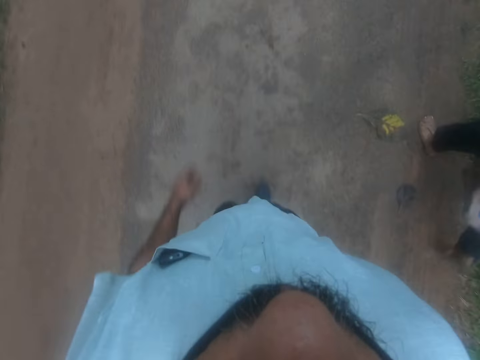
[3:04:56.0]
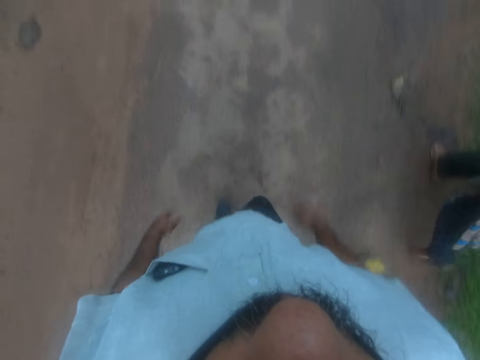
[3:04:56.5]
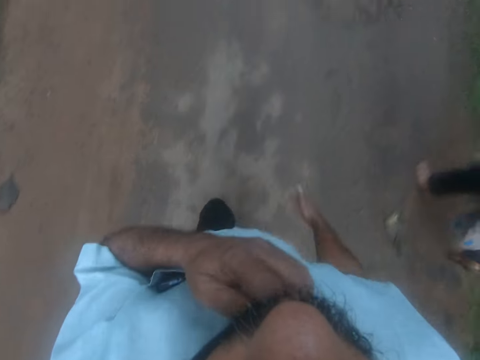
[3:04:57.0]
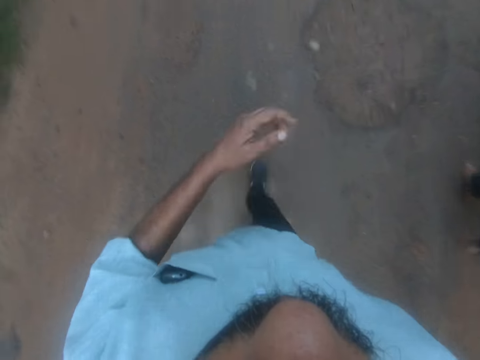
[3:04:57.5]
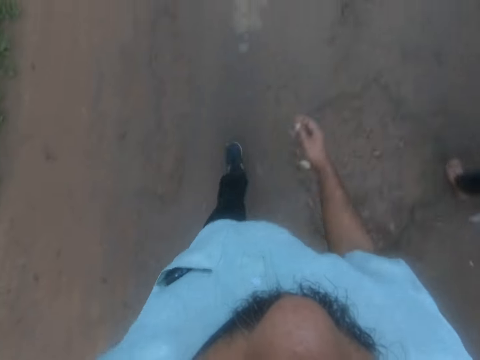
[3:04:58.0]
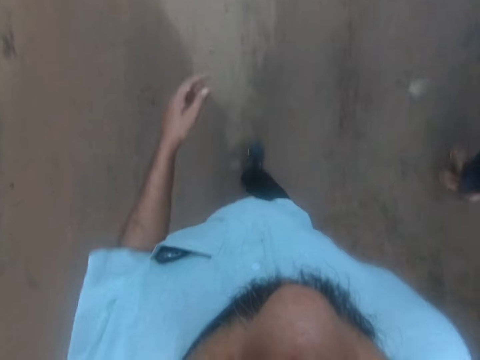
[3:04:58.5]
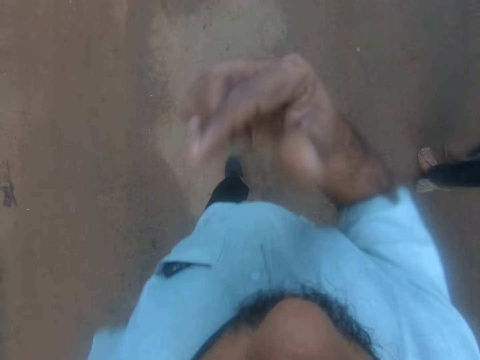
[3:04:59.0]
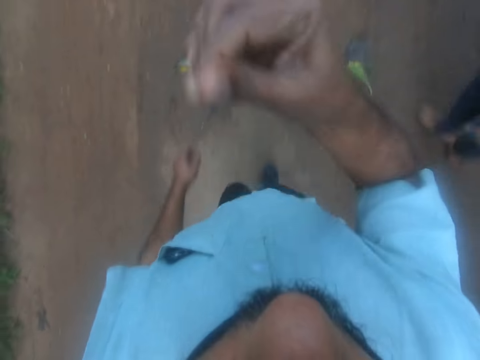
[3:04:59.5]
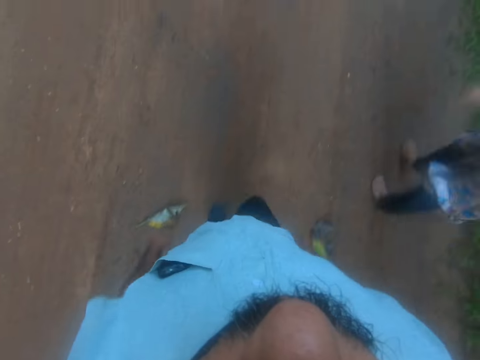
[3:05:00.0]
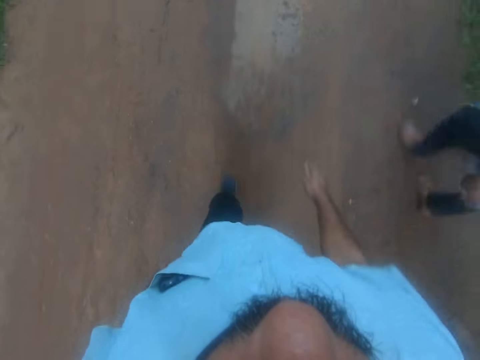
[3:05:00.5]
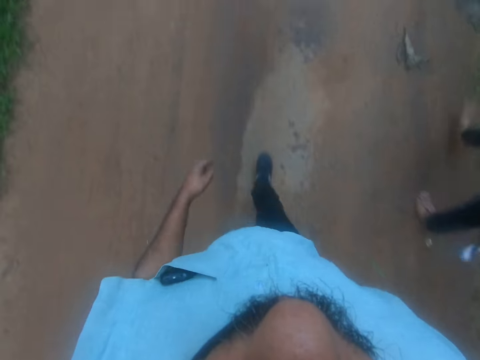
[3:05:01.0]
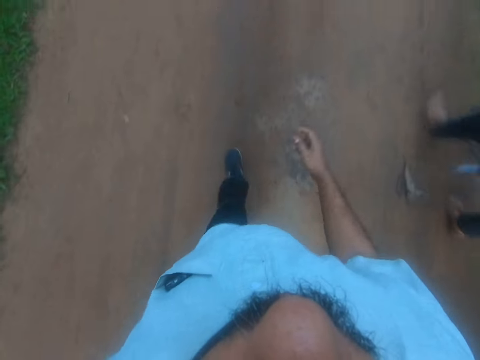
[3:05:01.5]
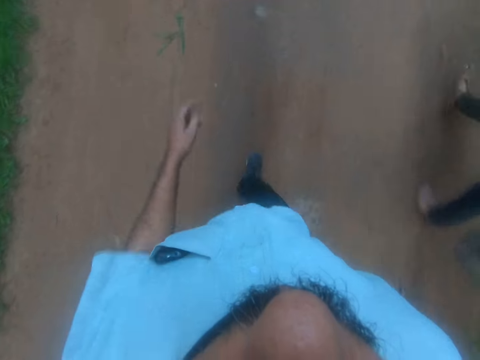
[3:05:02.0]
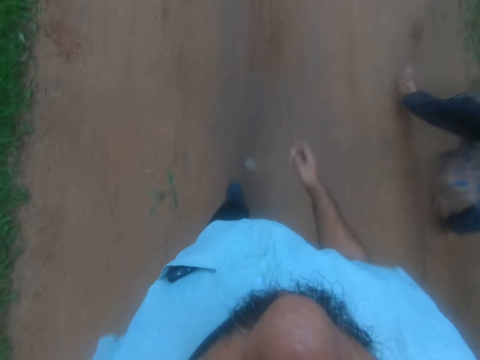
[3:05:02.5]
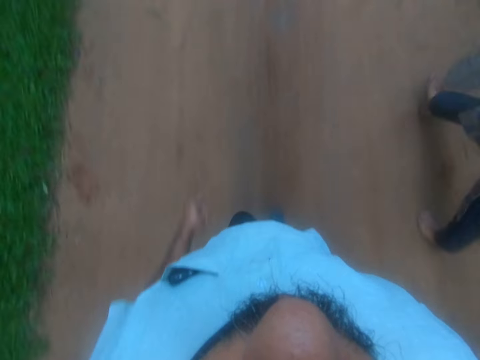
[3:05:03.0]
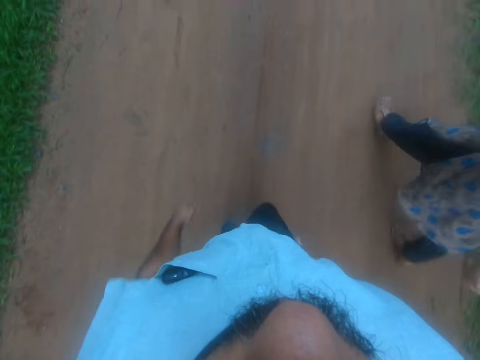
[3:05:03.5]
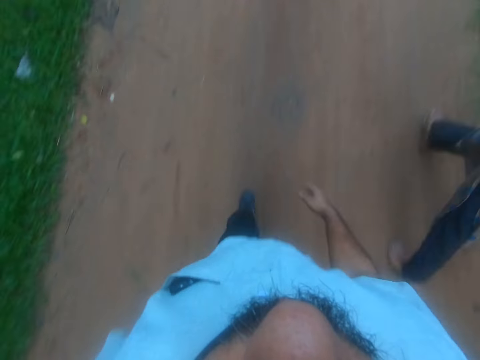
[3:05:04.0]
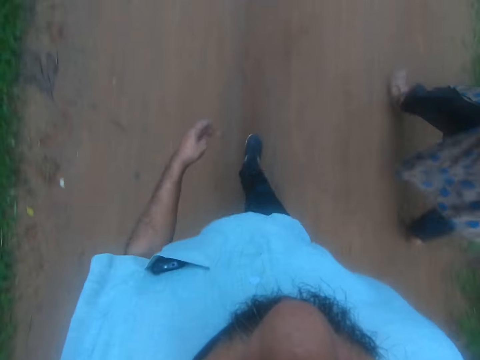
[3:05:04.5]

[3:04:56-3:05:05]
The camera wearer touches his beard with his left hand. He walks on the road with a person. He wipes his nose with his fingers. He touches his nose with his right hand. He walks on the road with the person.

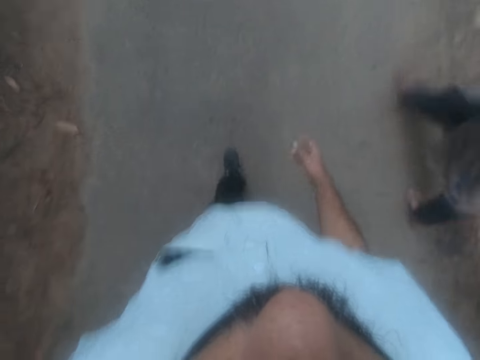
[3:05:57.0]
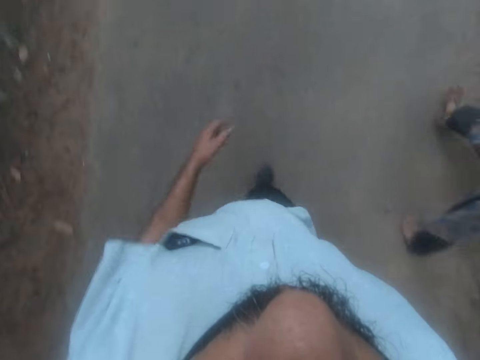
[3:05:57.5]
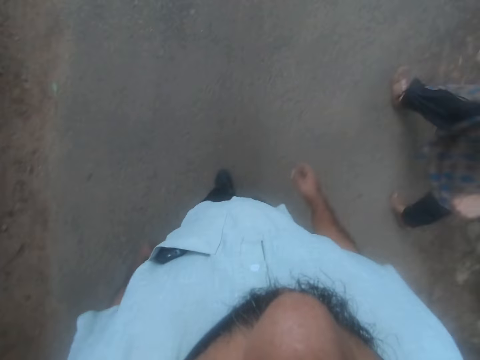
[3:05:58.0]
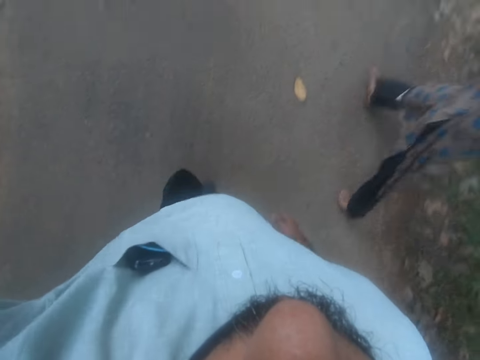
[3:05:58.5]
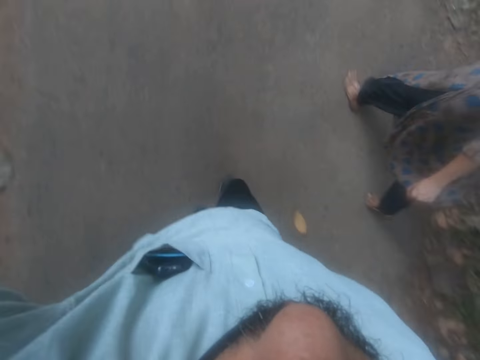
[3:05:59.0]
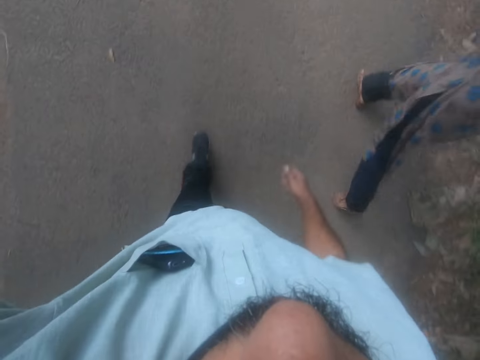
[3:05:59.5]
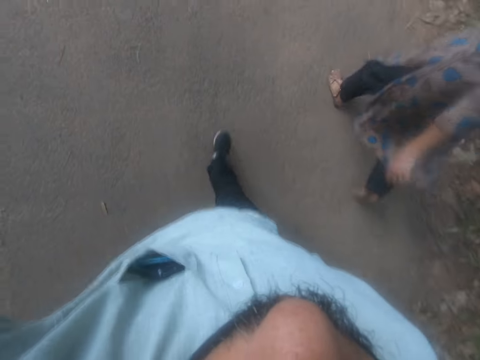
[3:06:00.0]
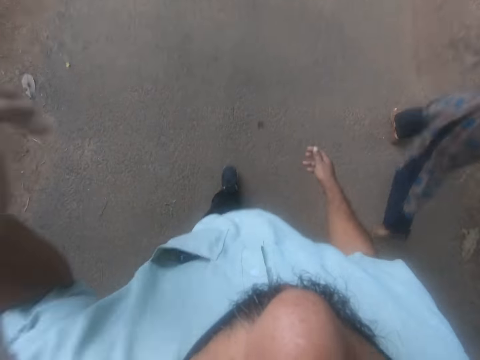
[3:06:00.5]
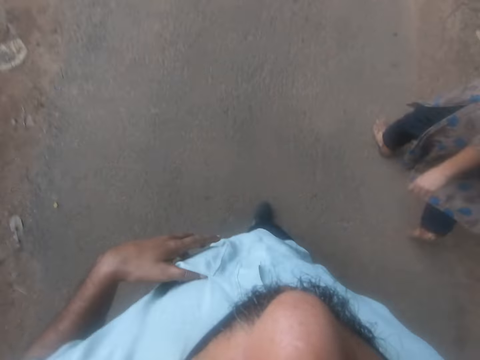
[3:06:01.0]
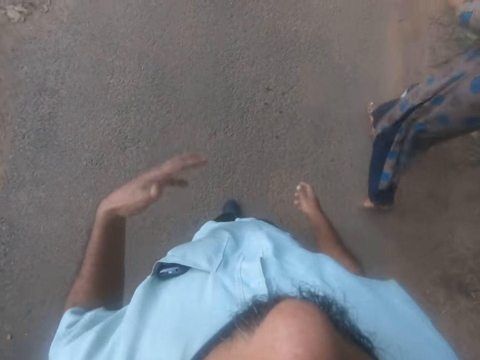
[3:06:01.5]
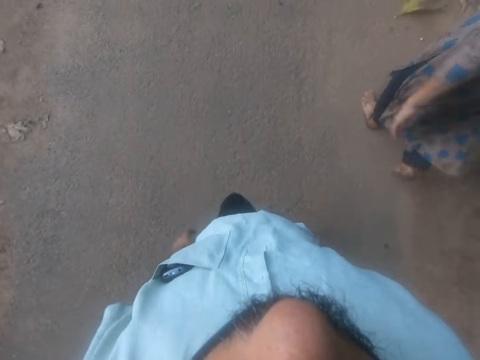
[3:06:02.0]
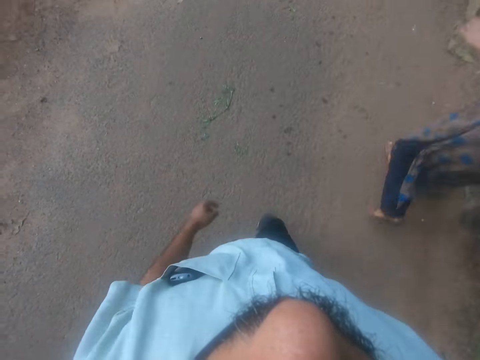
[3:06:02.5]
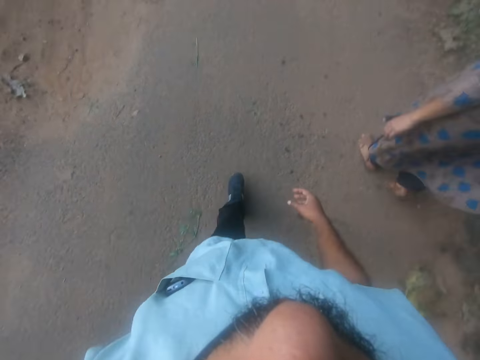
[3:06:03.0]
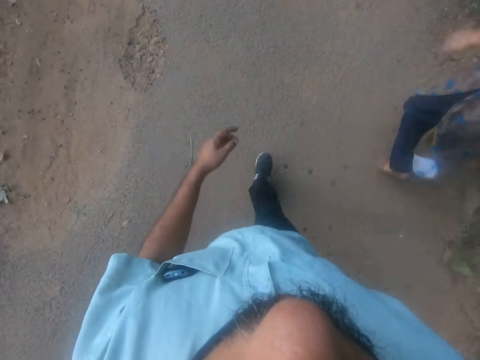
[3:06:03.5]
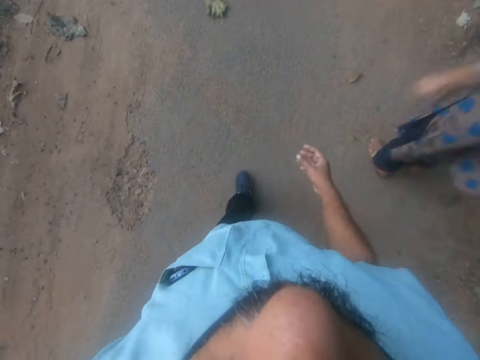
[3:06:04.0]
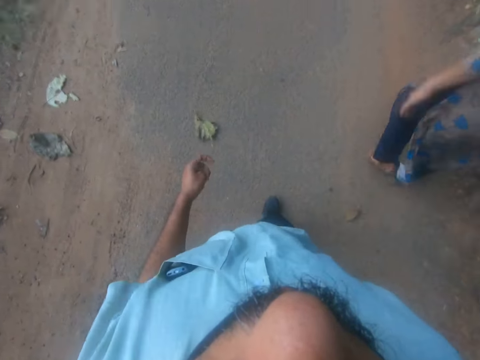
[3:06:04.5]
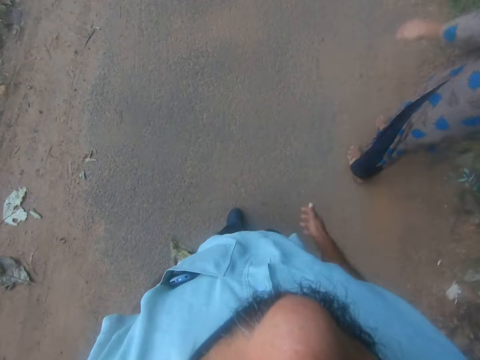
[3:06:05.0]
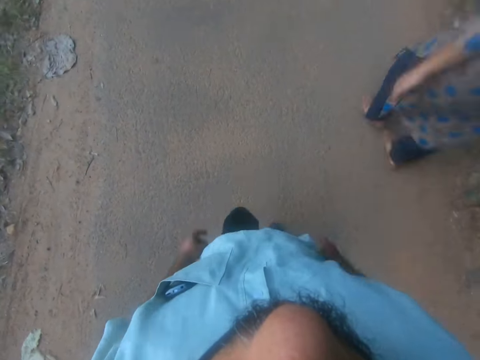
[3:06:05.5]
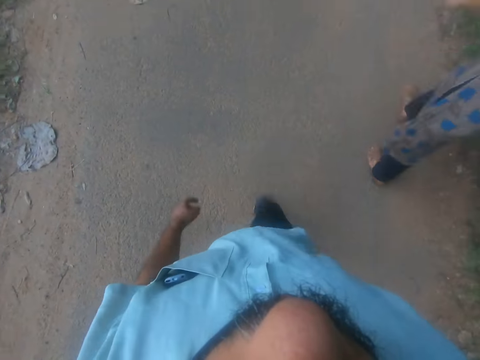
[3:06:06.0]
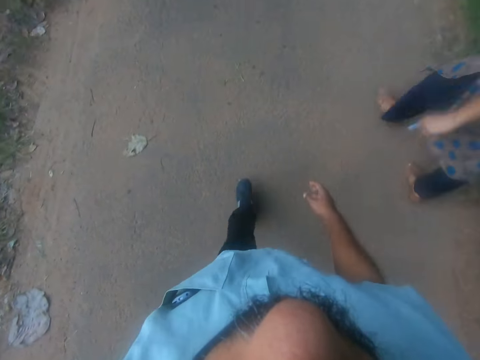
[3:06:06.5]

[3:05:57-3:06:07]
The camera wearer moves his left hand upwards. He sets up the camera. He walks on the road with a person. He holds the phone with his left hand inside the shirt pocket. He walks on the road with the person.

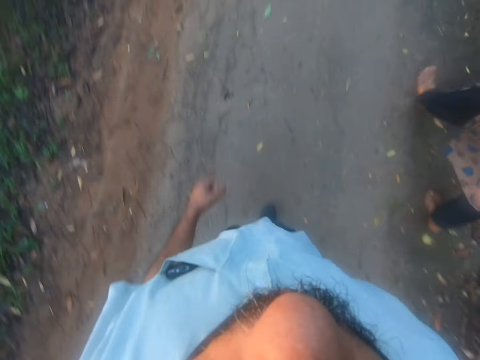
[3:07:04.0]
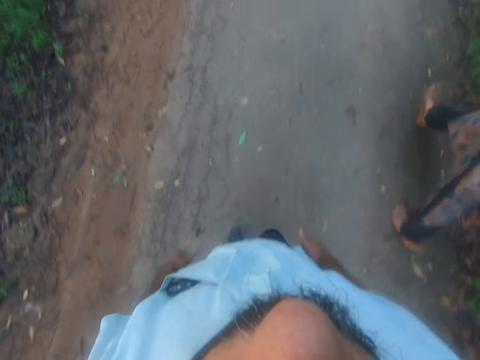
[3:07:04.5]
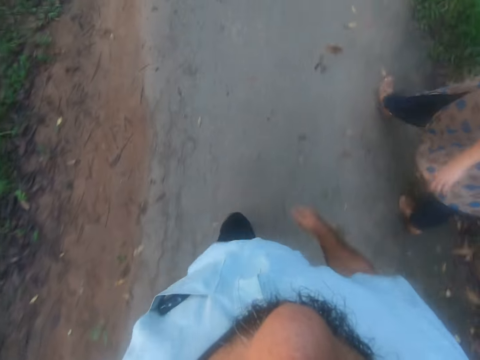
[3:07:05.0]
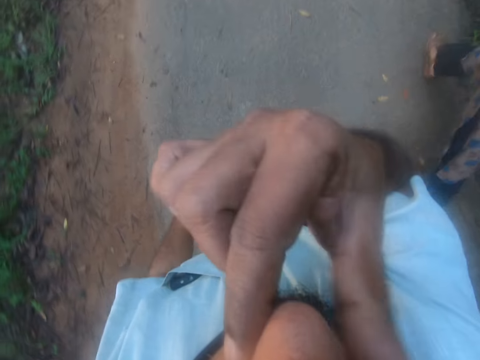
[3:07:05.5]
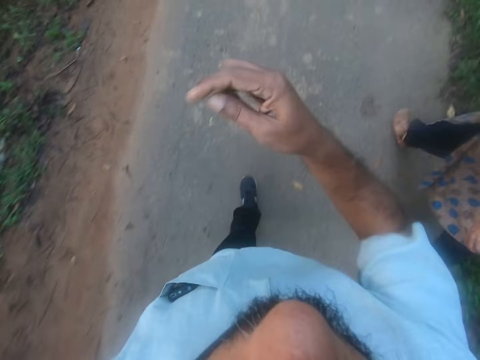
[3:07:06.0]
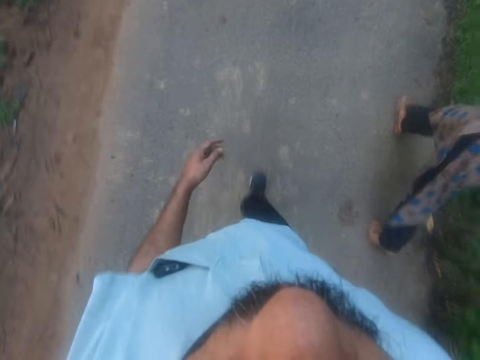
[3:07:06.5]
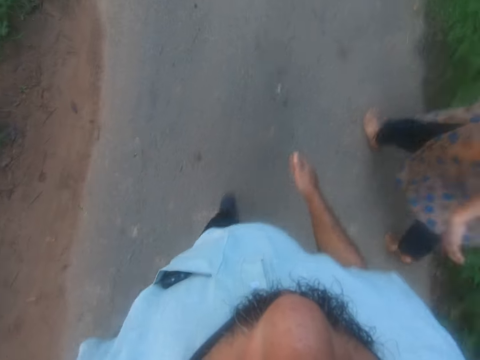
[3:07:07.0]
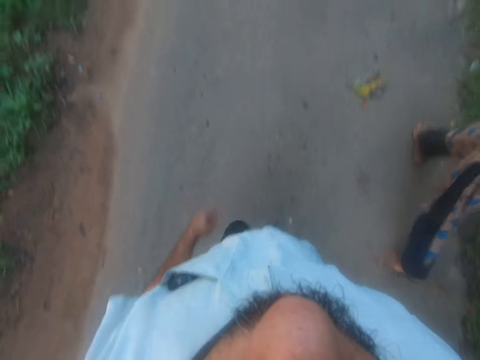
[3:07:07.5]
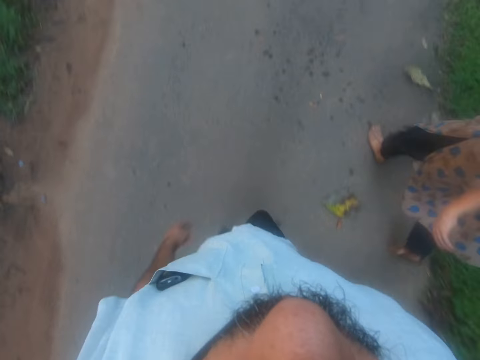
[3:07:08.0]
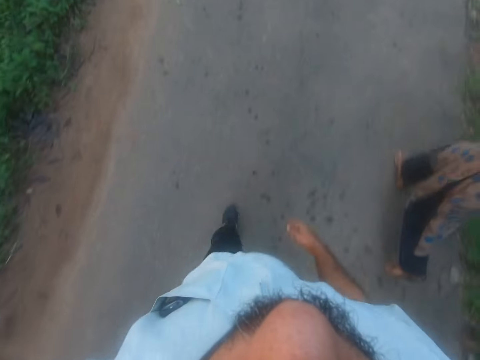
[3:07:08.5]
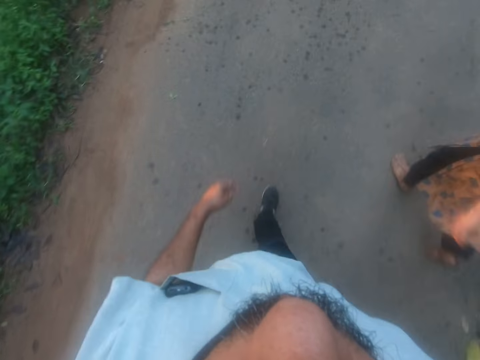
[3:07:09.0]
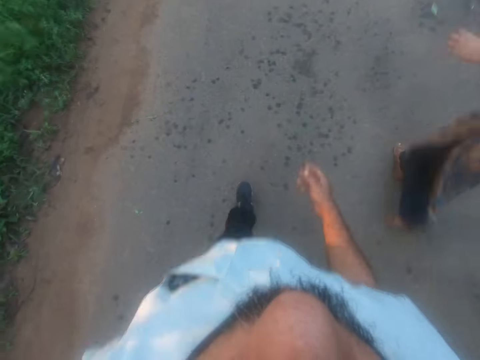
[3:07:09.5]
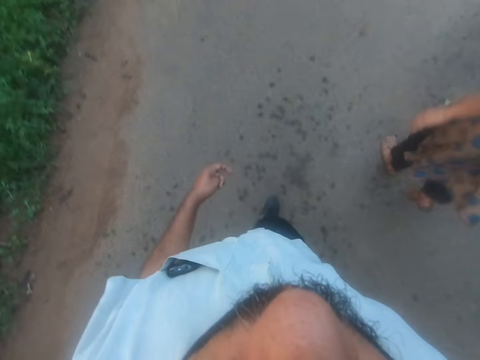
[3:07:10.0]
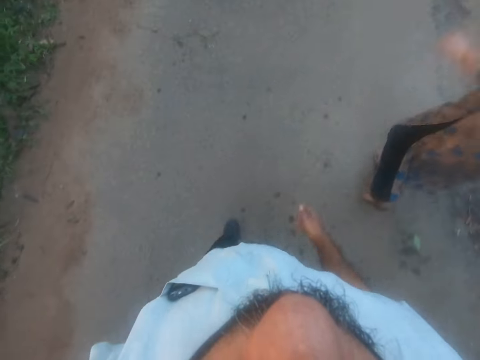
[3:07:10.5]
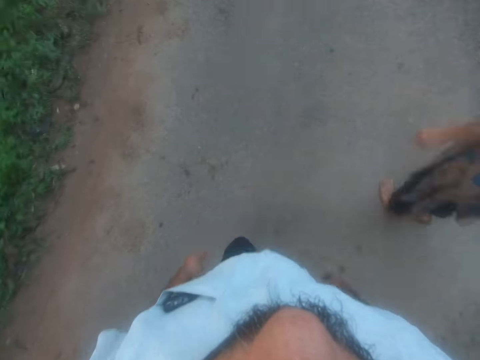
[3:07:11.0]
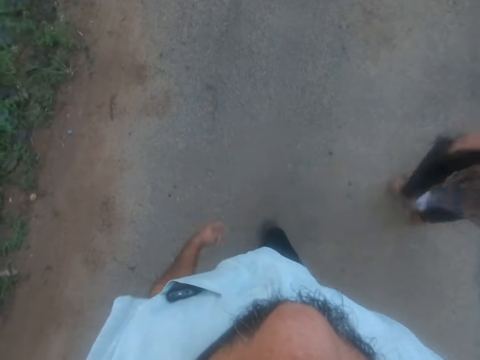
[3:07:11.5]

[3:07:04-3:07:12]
The camera wearer wipes the nose with his right hand. He touches his nose with his right hand. He walks on the road with a person.
